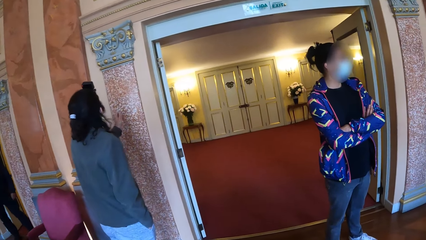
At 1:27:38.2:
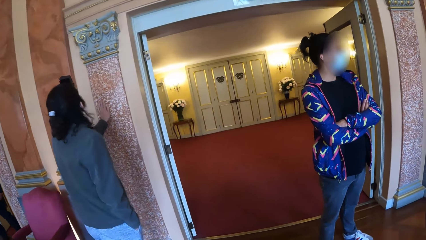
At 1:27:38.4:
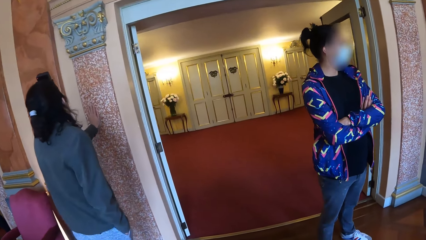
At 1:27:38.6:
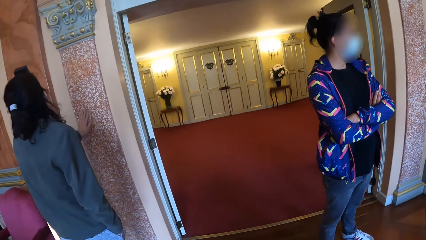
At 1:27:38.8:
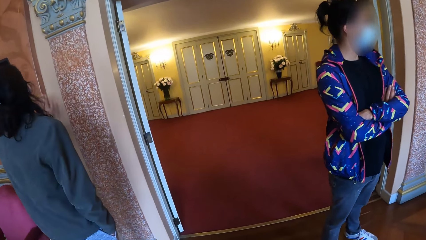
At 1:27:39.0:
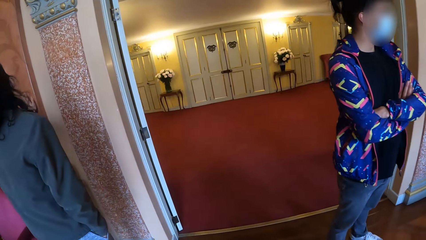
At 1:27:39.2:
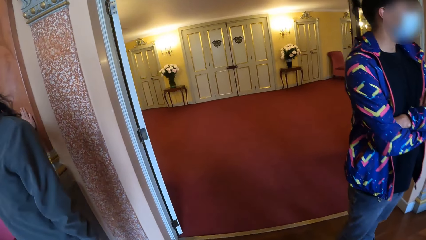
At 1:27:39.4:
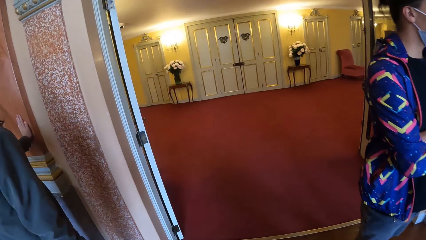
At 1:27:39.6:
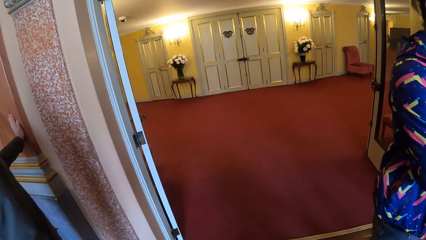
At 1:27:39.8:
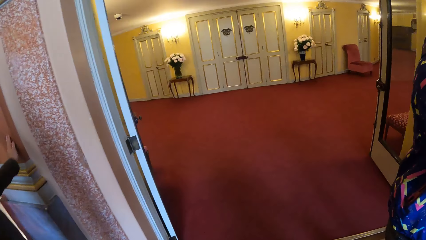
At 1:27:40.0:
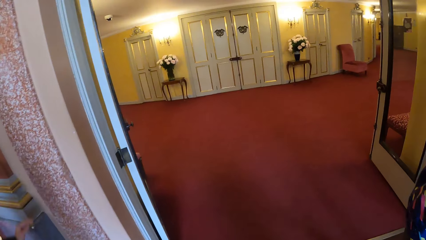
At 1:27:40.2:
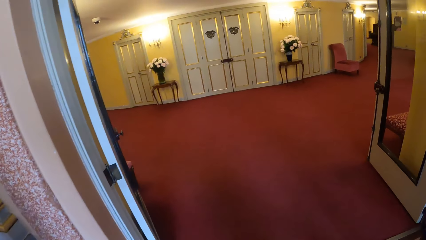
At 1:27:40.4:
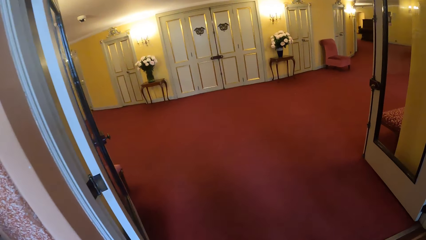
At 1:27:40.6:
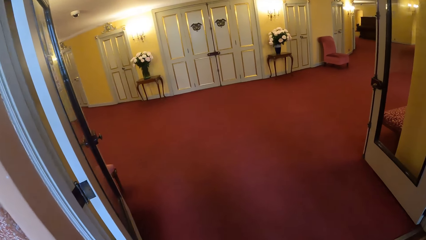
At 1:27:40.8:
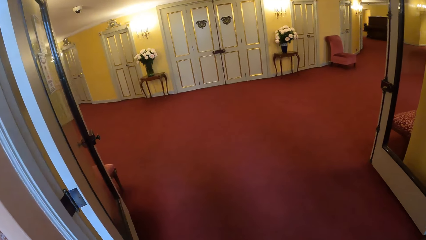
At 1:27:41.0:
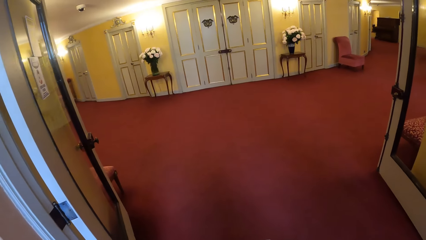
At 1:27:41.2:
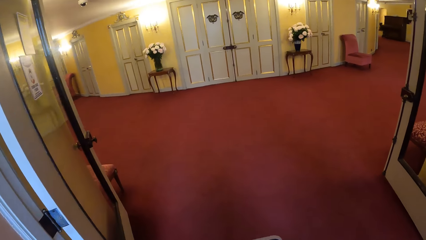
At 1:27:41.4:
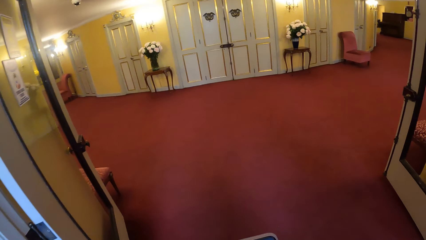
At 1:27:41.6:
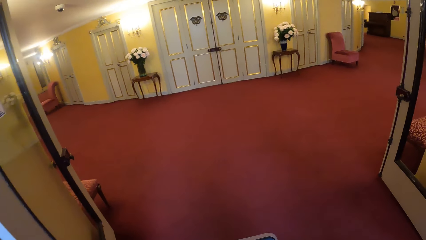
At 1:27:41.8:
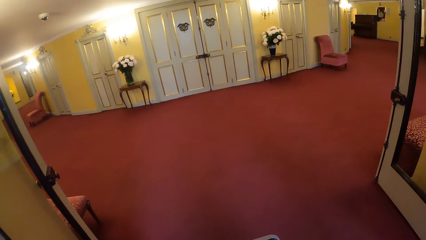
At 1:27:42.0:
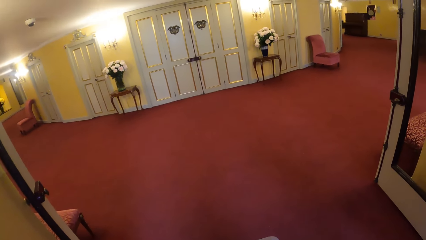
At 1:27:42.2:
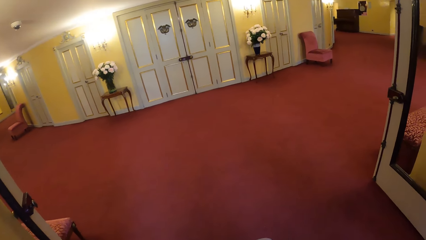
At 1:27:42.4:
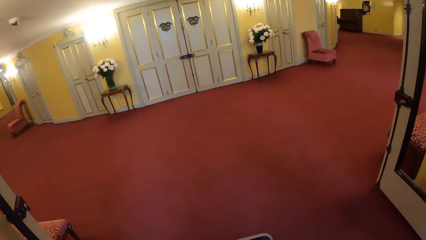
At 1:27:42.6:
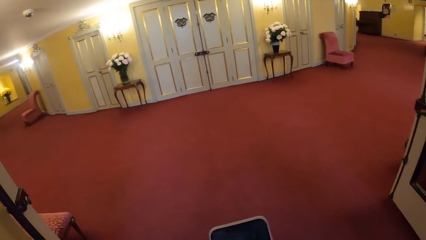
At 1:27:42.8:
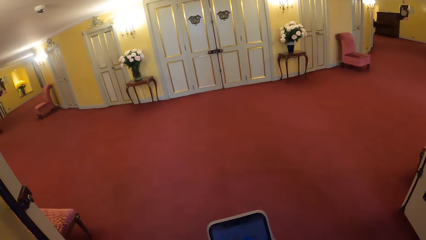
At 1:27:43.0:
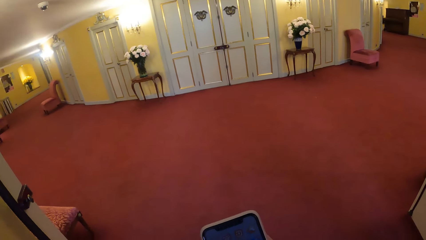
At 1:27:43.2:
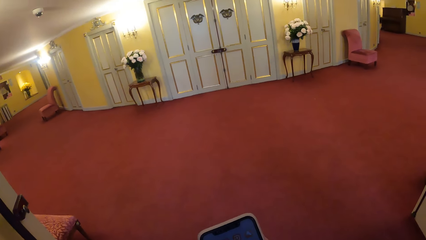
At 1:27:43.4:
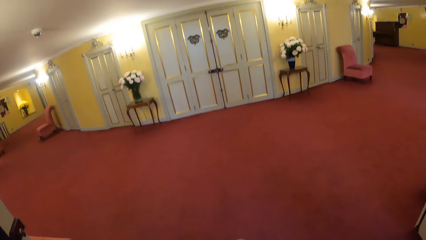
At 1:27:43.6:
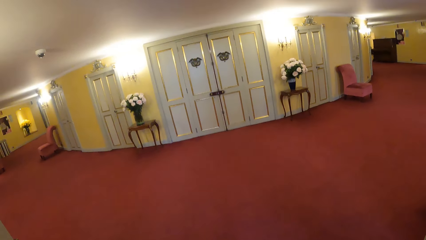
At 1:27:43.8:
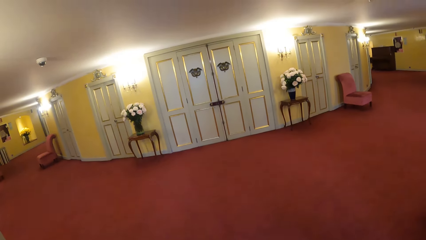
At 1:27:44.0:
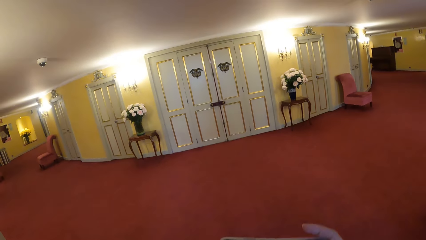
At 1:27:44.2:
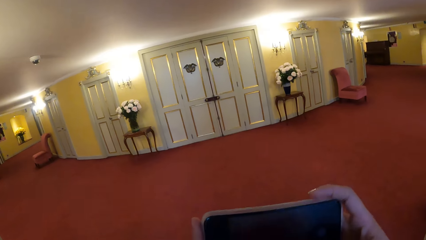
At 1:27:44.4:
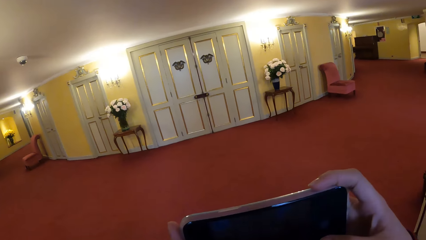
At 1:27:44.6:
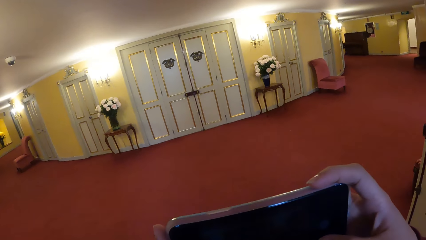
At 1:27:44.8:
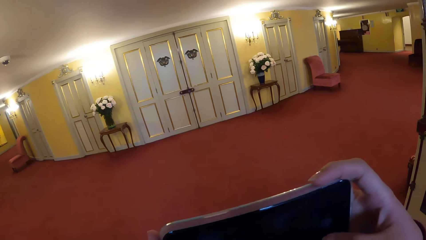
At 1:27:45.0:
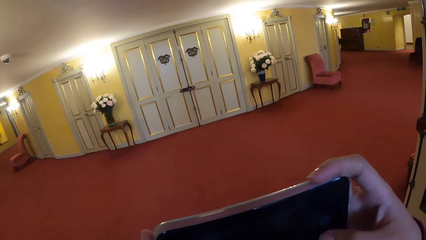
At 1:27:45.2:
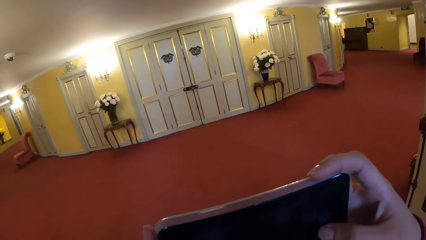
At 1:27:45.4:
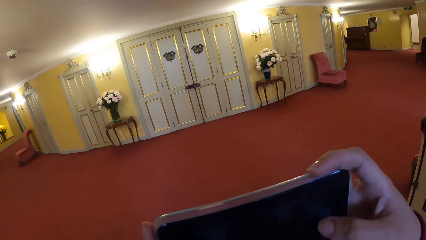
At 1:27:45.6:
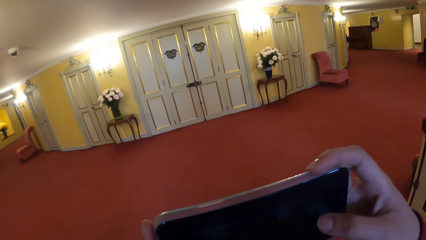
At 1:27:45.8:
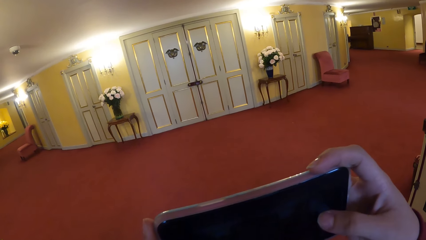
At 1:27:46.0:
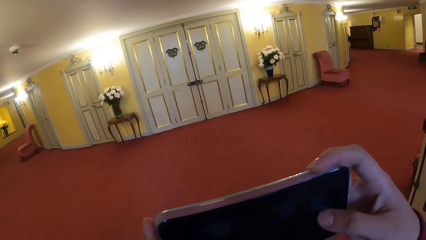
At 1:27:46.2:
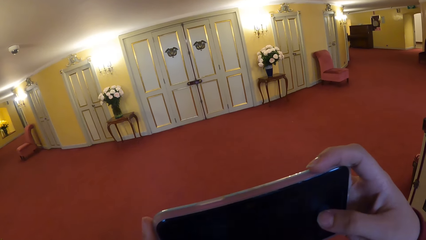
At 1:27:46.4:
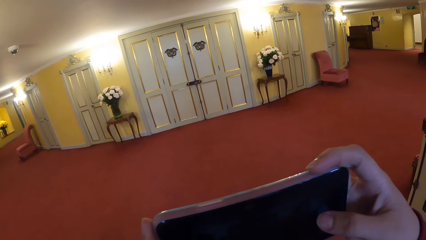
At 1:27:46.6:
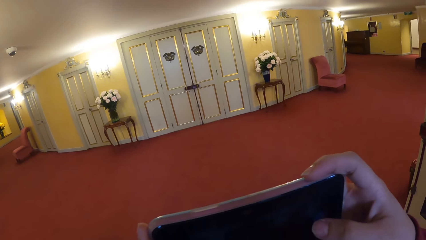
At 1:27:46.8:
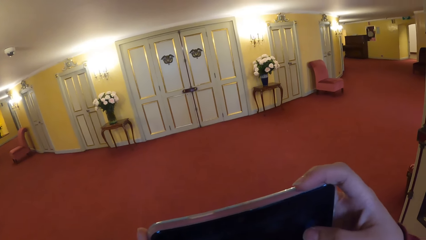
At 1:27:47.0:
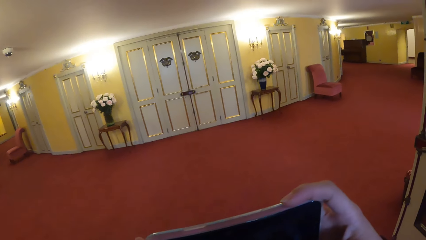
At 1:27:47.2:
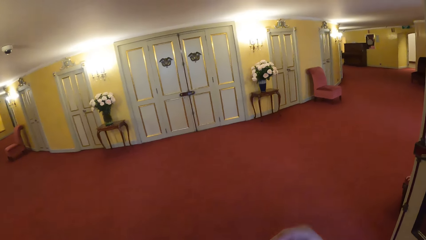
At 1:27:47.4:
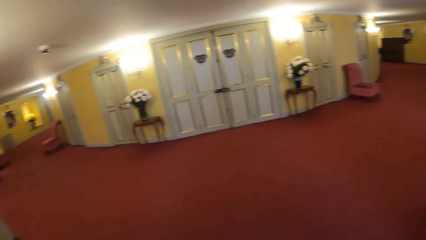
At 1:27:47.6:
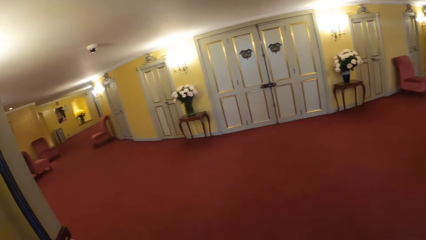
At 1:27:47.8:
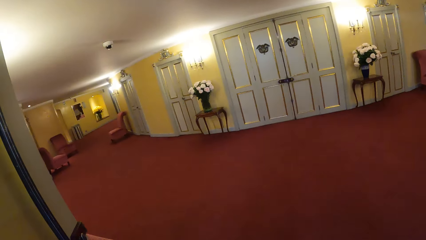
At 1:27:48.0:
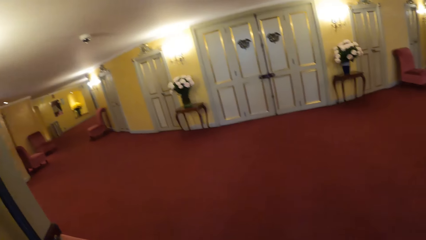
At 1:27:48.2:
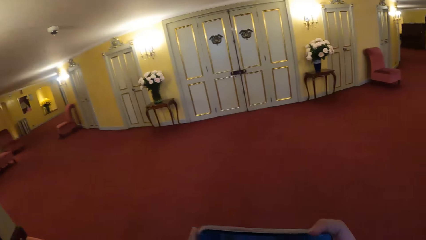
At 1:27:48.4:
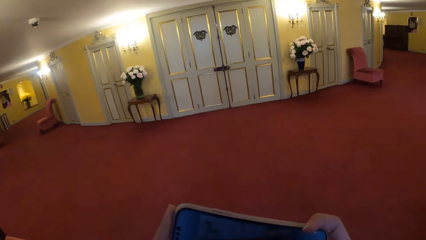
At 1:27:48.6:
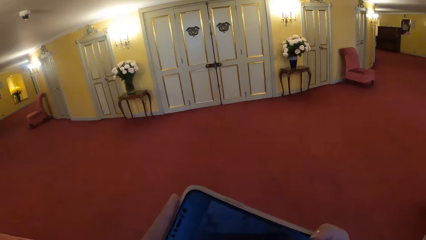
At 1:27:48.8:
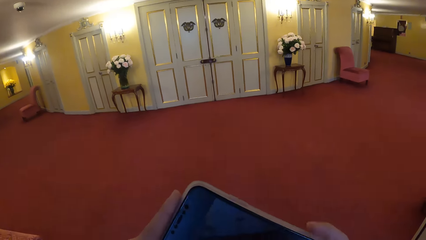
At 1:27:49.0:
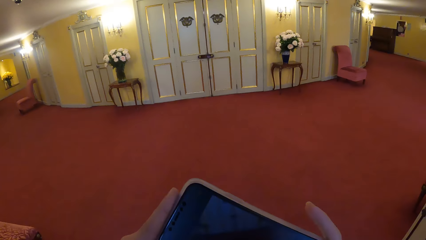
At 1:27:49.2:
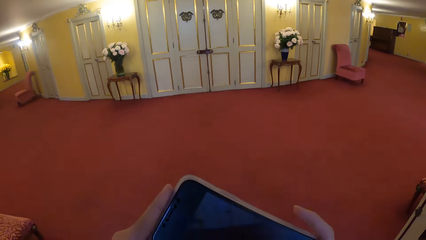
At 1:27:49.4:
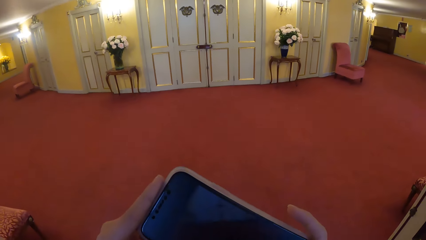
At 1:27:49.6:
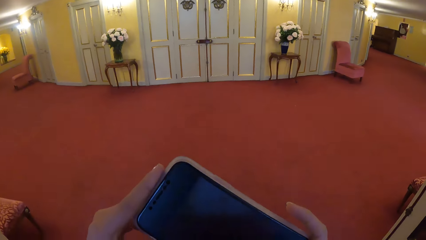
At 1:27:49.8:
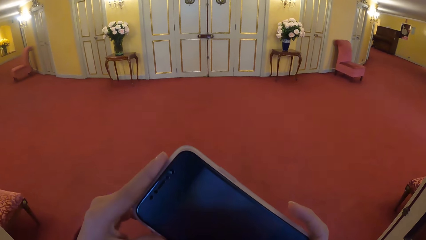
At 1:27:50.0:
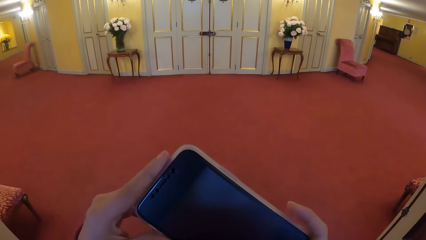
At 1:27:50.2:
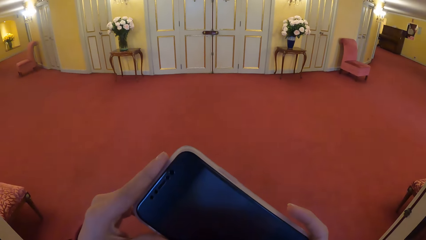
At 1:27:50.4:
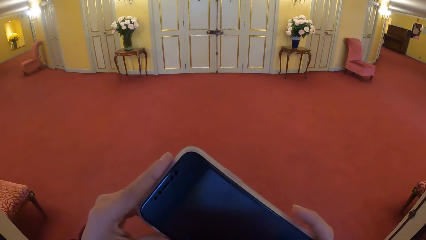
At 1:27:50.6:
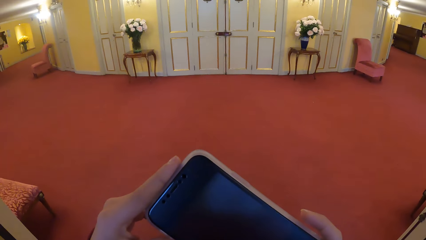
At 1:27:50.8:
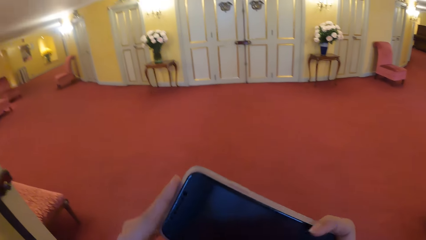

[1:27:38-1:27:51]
The camera wearer walks around. They operate a phone with both hands.

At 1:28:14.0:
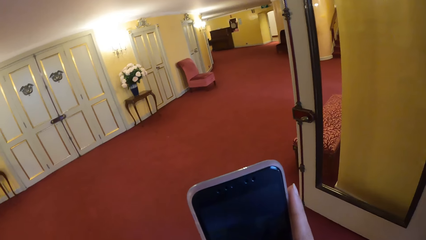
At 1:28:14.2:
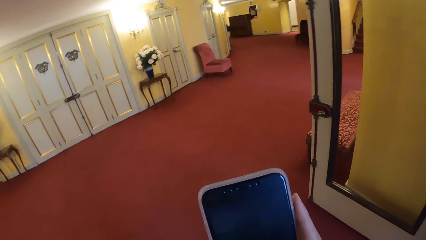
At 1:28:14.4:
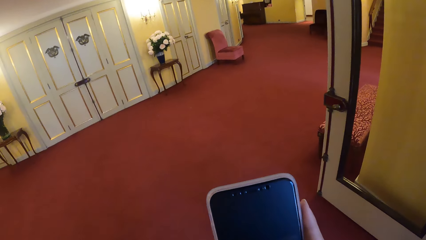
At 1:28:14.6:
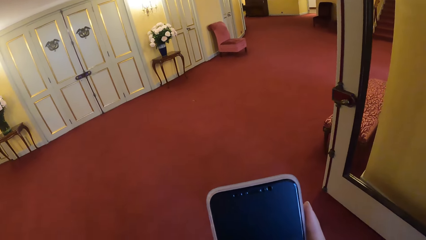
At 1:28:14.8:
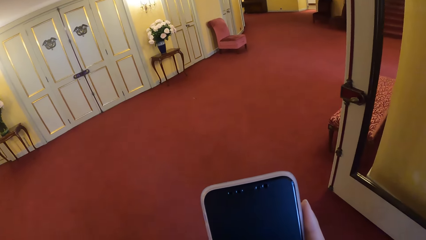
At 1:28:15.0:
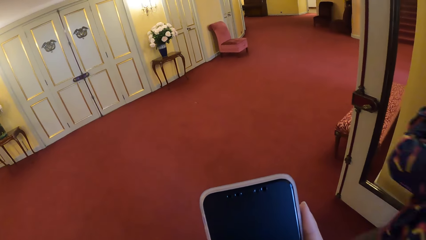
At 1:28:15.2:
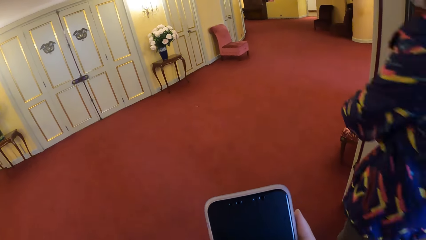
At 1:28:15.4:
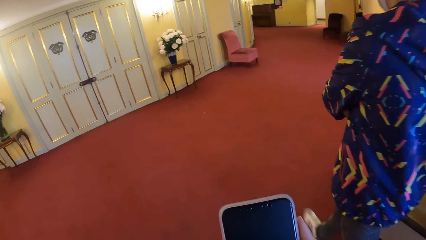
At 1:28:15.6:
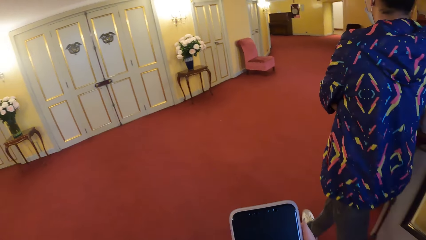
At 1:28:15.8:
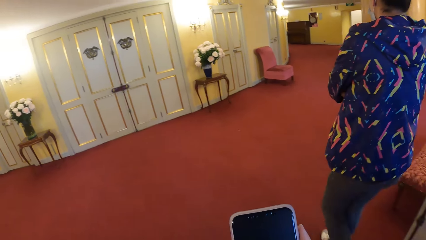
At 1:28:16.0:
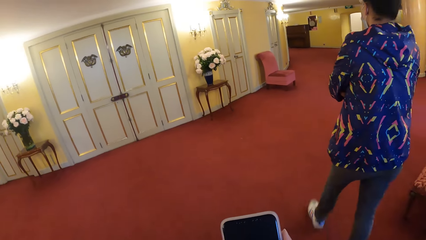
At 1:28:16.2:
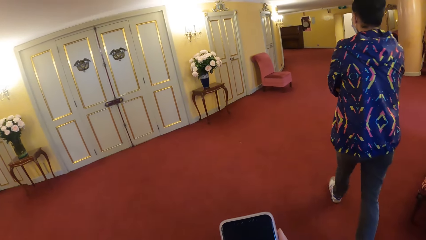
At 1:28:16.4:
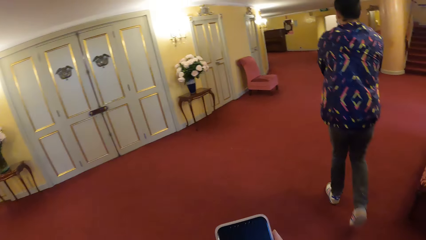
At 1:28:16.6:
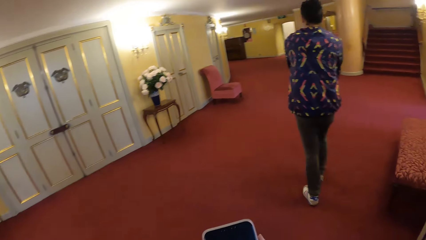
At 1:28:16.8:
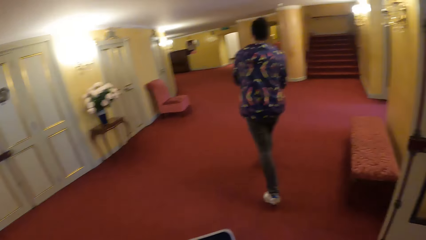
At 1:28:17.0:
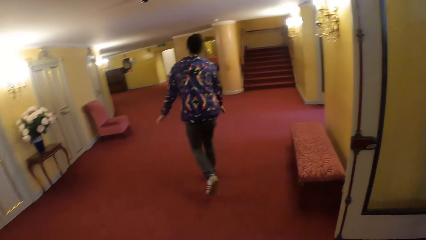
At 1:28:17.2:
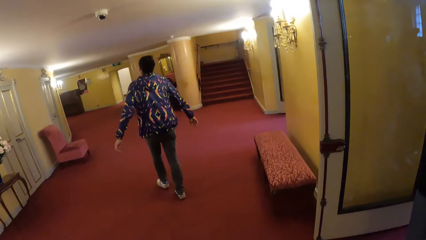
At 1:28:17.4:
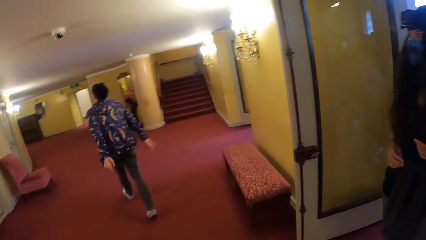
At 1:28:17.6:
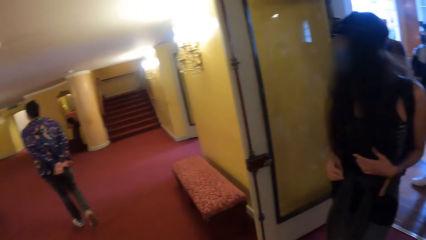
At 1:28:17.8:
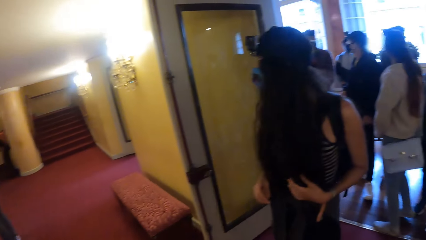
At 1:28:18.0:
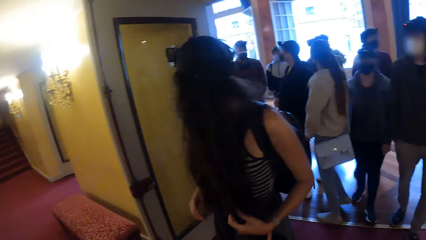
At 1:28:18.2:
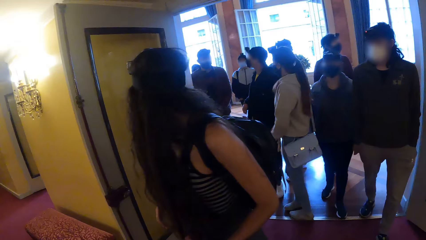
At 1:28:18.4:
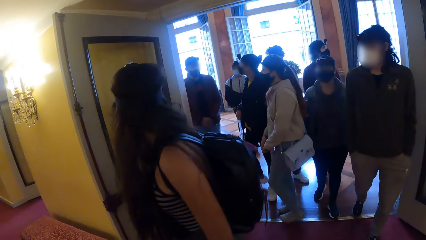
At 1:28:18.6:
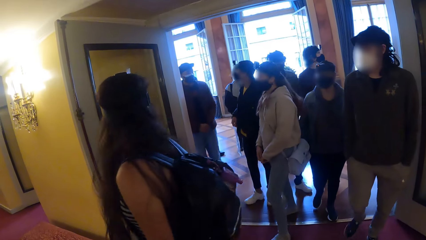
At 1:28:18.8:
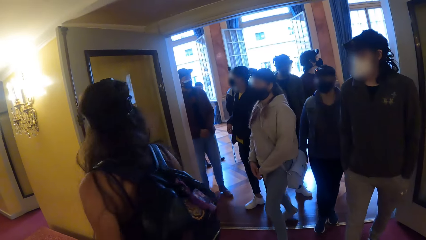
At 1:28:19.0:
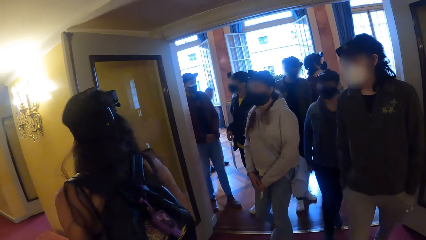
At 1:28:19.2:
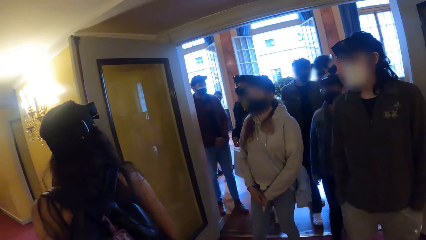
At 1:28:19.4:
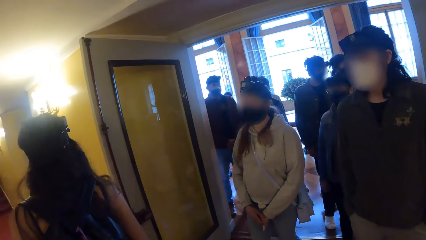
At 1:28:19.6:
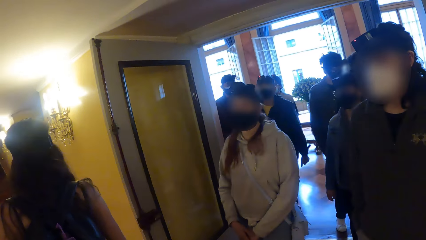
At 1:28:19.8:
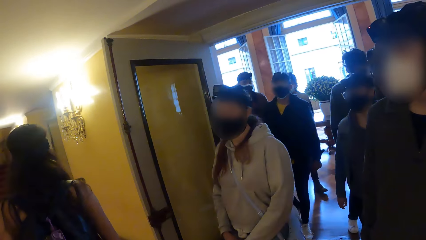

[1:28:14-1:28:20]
The woman walks past the camera wearer. The camera wearer looks around.
